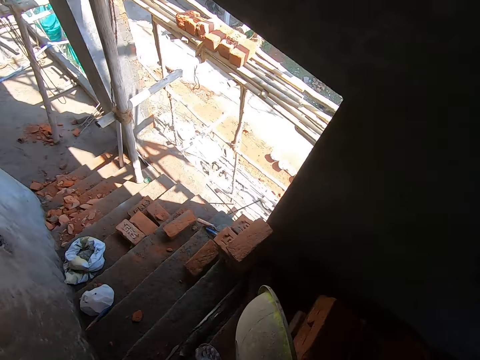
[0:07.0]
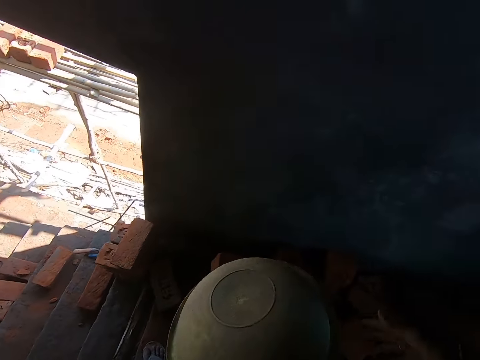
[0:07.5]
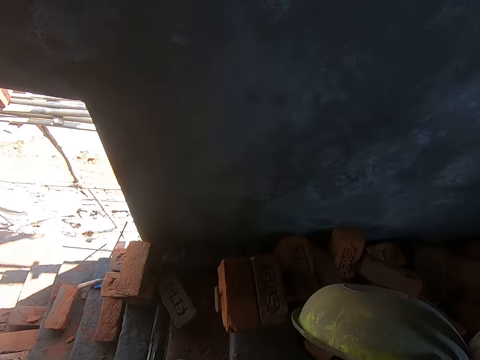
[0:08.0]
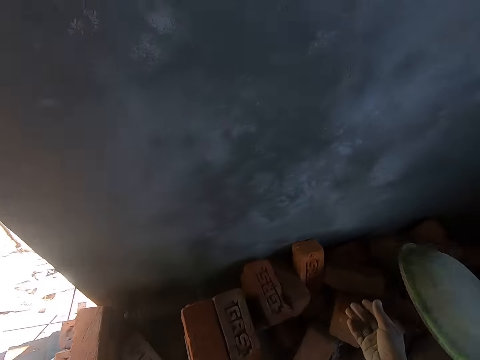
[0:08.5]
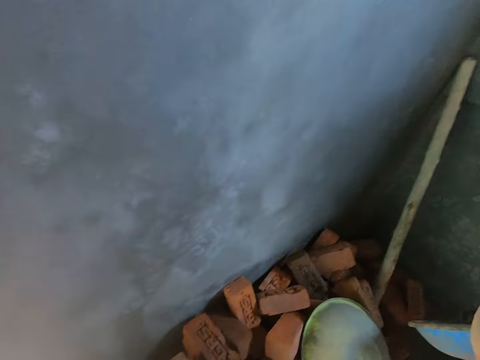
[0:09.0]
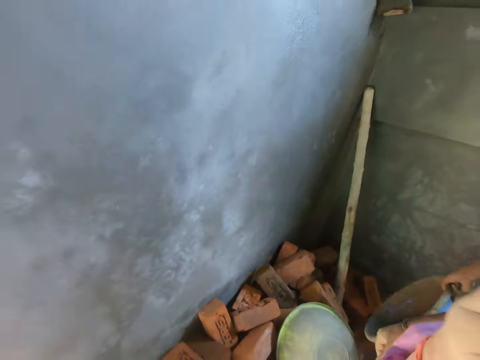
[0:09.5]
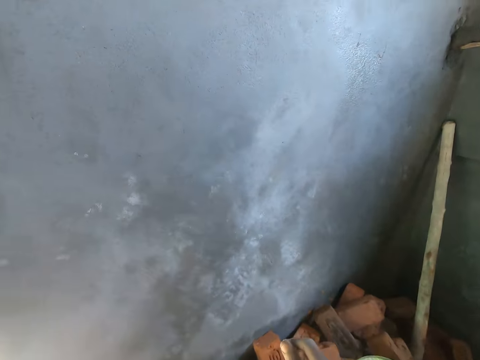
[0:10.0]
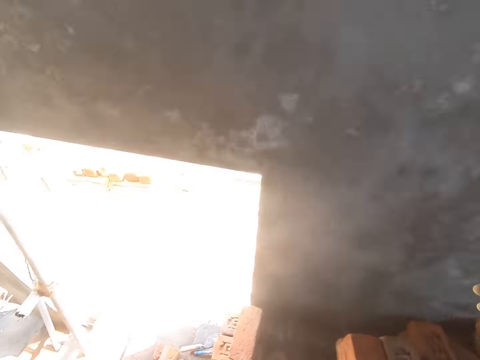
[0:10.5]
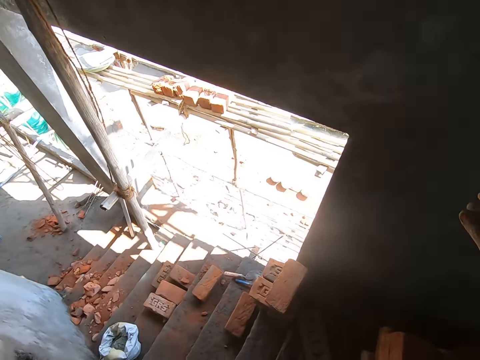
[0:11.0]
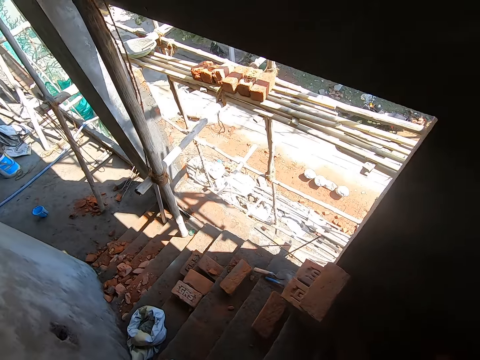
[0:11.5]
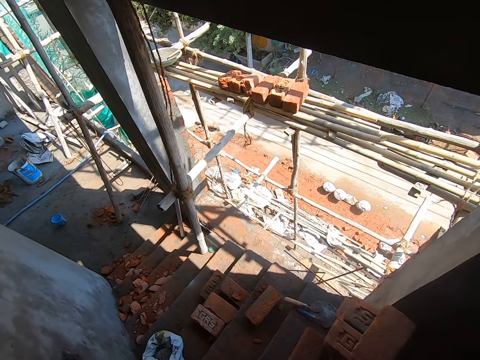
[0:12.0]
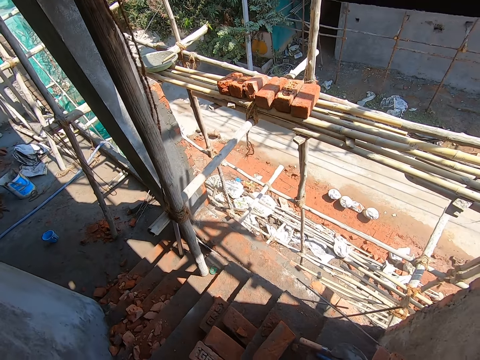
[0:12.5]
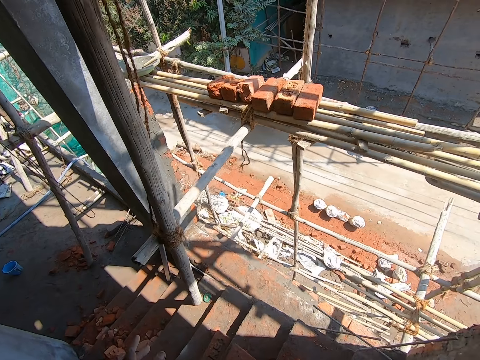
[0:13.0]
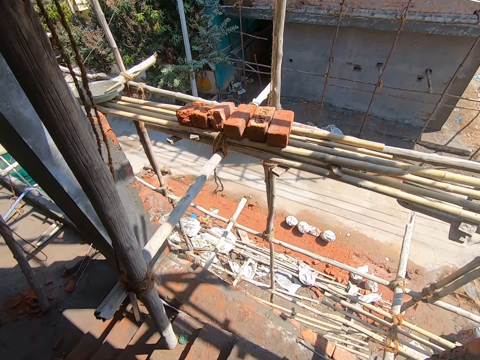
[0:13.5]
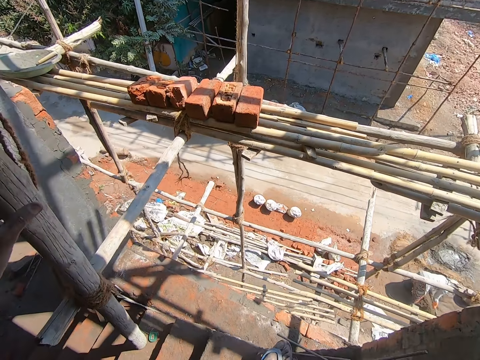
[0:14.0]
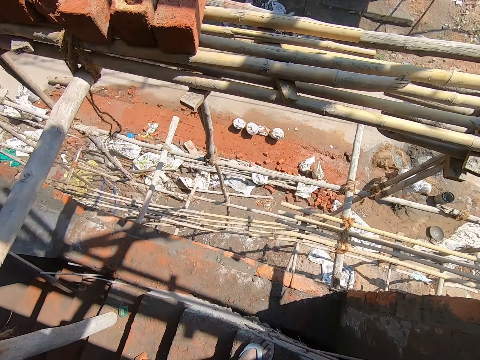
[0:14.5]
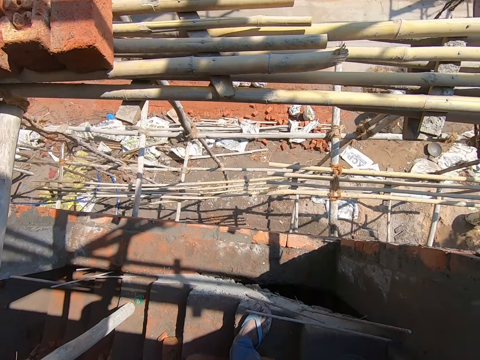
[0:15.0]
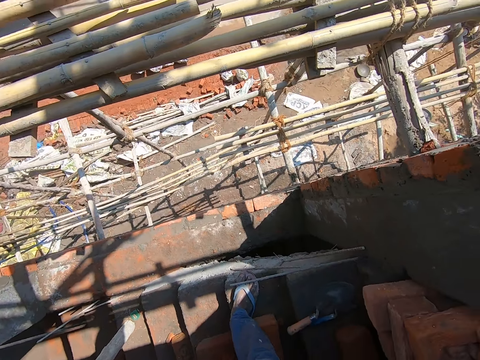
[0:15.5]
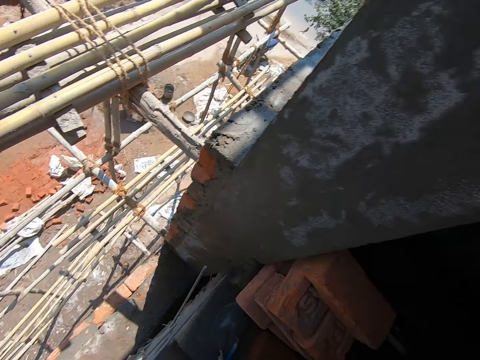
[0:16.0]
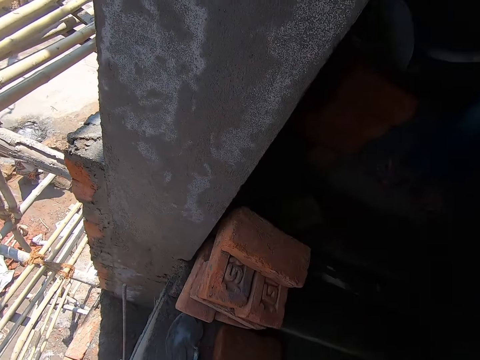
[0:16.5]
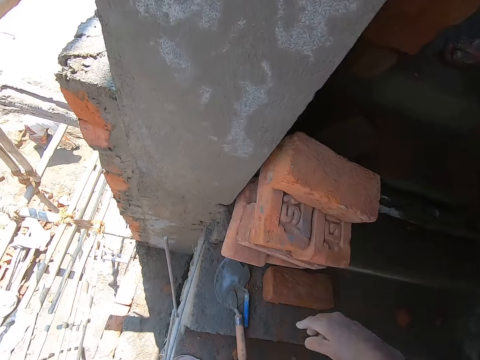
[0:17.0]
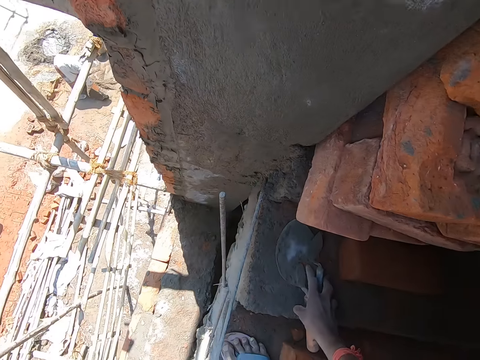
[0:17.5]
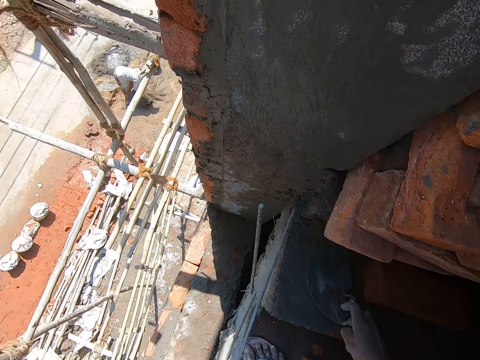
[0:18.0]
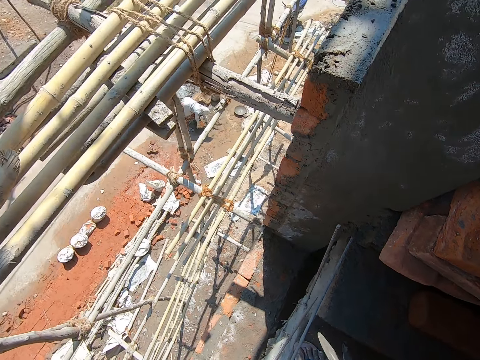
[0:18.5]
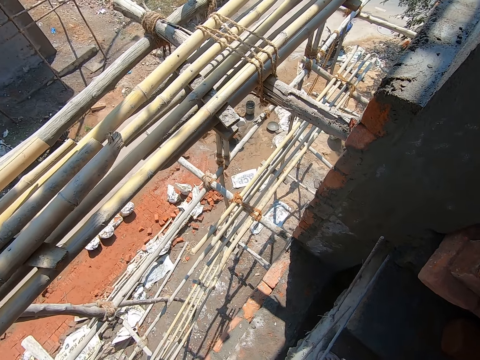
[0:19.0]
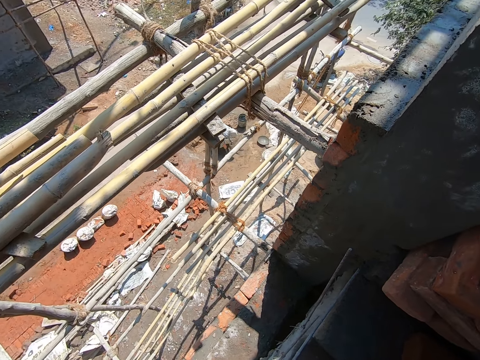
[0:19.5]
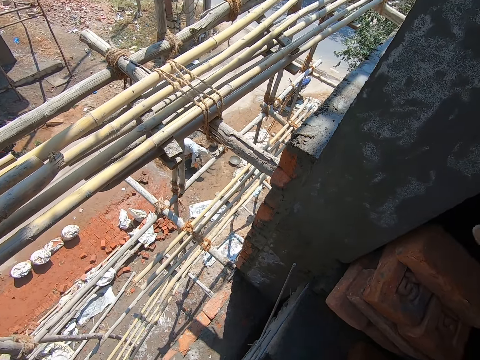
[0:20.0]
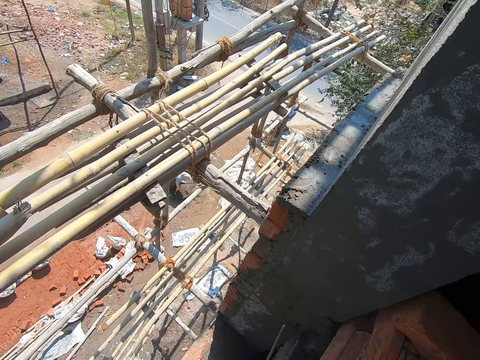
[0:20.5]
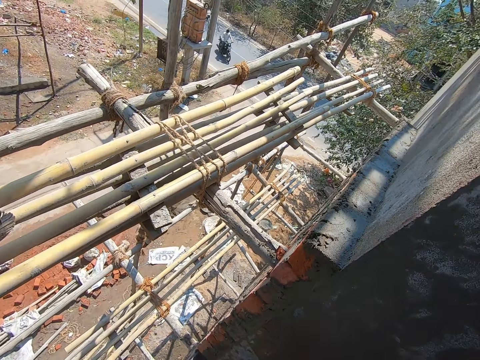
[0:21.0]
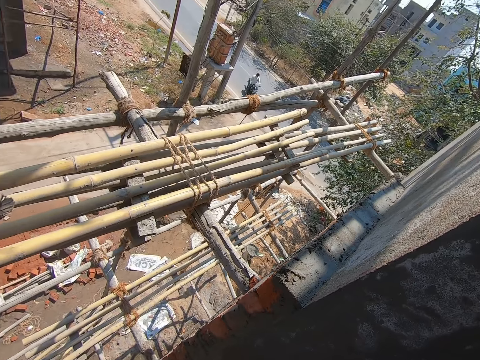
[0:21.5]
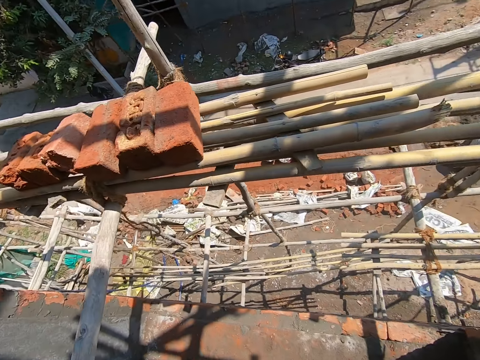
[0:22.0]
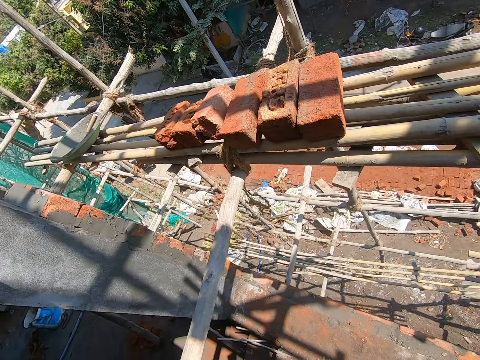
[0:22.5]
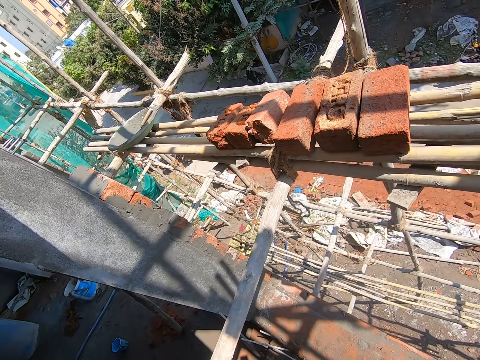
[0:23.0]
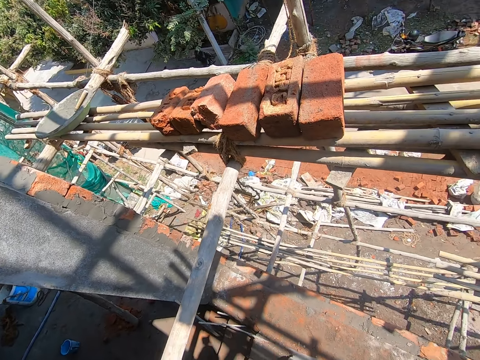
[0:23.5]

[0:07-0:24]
The camera wearer drops a bowl on a heap of bricks with his right hand. He converses with a man. He walks down the stairs. He holds a construction bamboo with his left hand. He looks around the building. He gesticulates with his right hand. He picks up a gauging trowel on the staircase with his right hand. He looks around the building. He looks across the road.

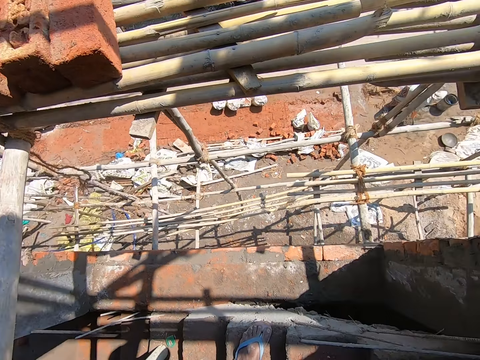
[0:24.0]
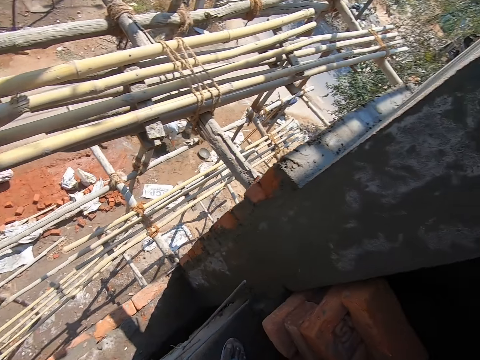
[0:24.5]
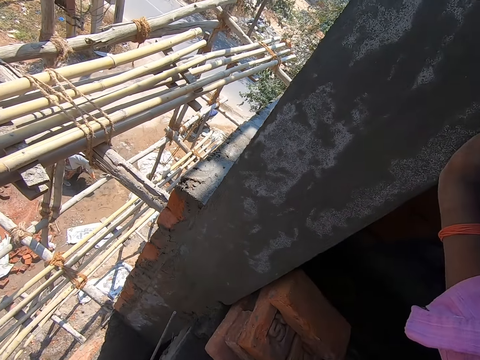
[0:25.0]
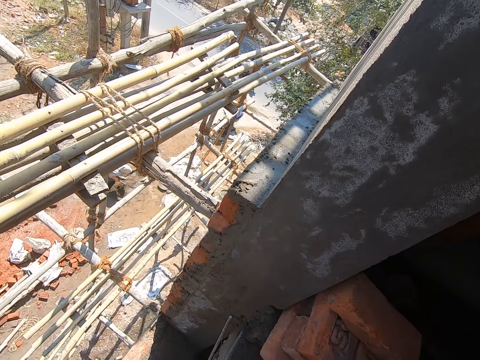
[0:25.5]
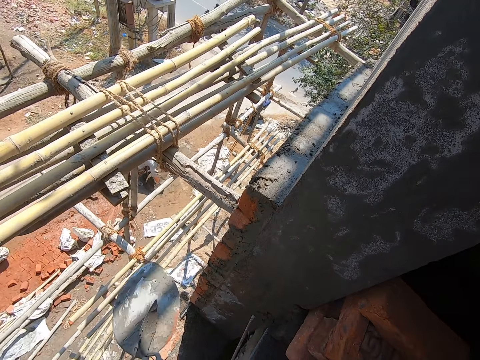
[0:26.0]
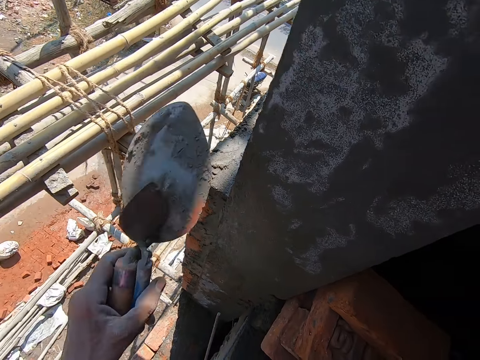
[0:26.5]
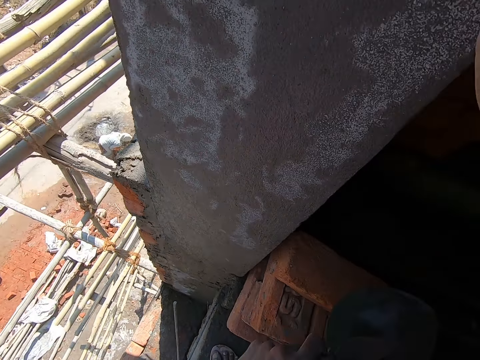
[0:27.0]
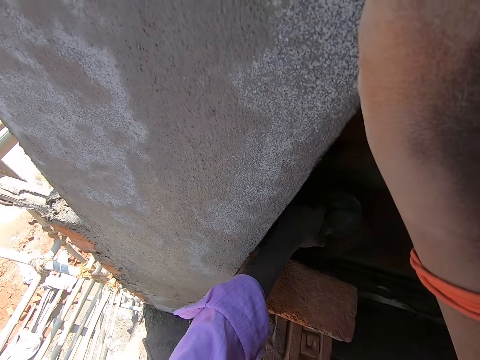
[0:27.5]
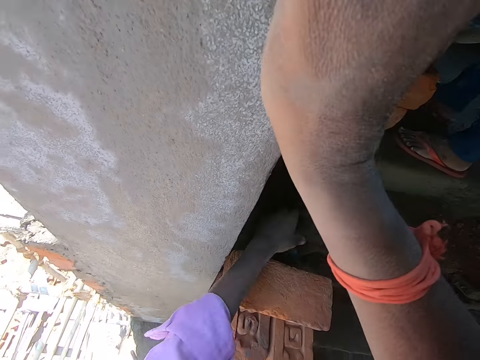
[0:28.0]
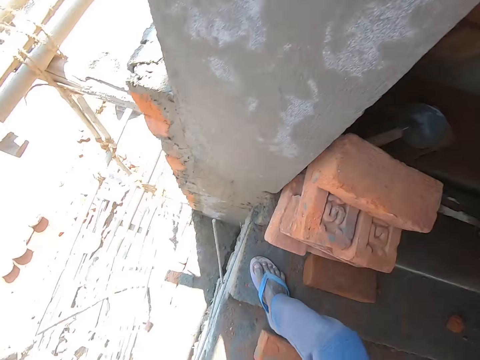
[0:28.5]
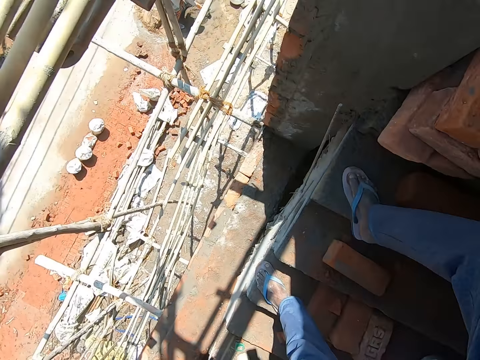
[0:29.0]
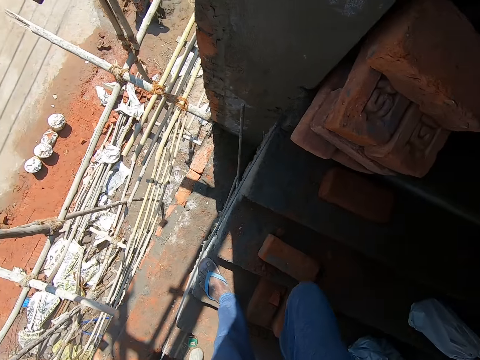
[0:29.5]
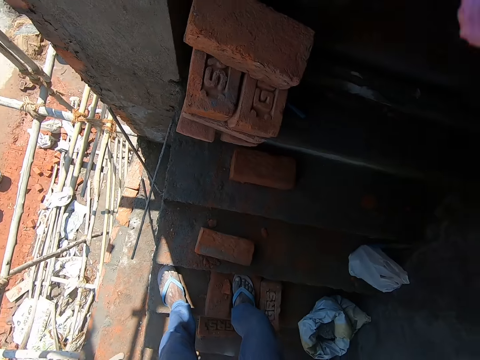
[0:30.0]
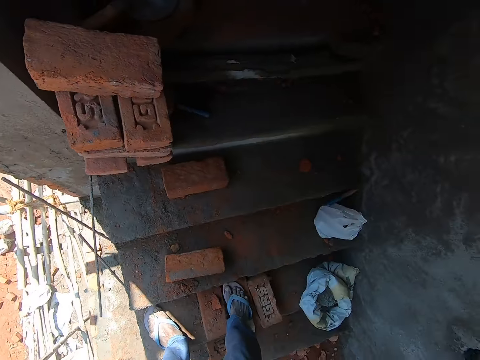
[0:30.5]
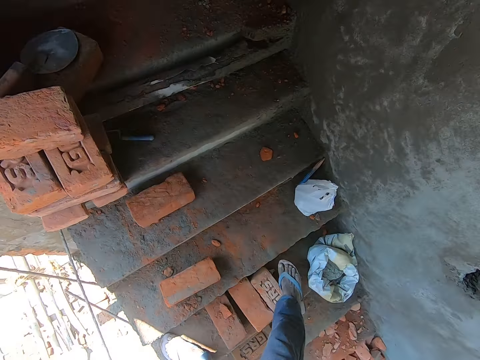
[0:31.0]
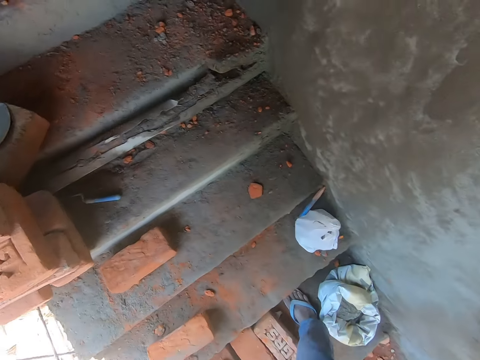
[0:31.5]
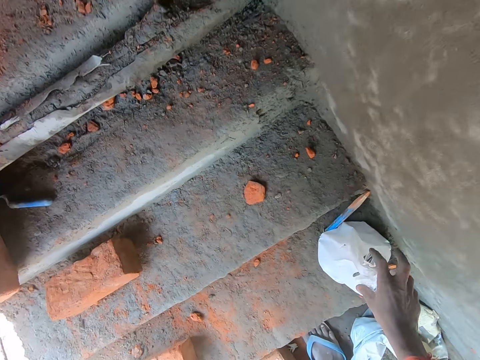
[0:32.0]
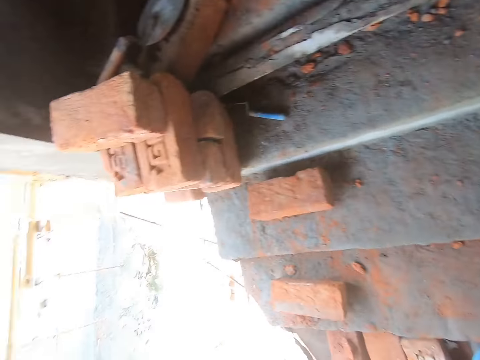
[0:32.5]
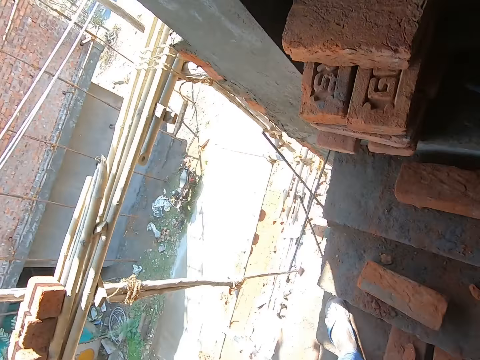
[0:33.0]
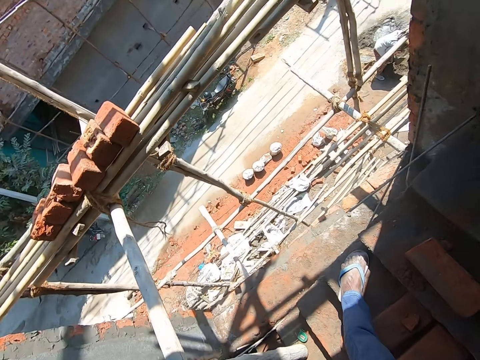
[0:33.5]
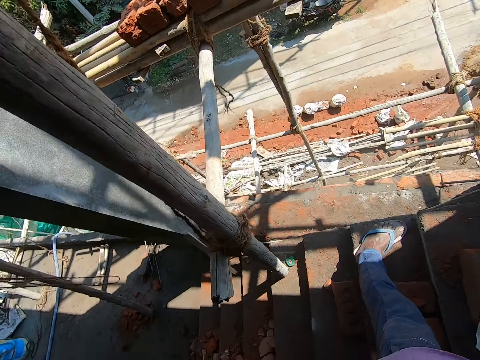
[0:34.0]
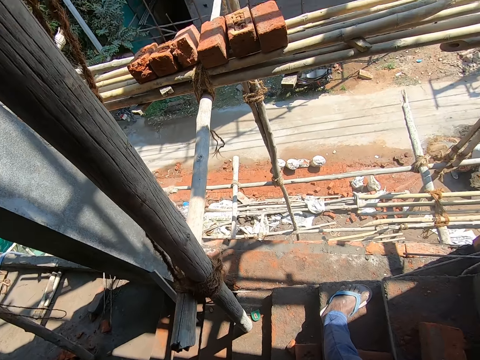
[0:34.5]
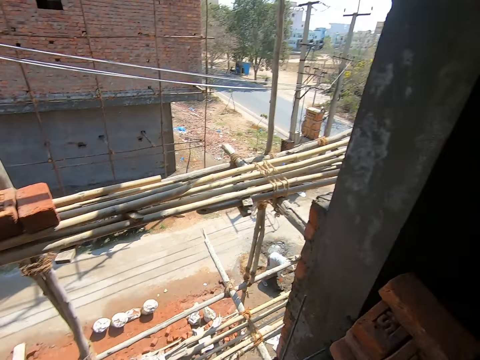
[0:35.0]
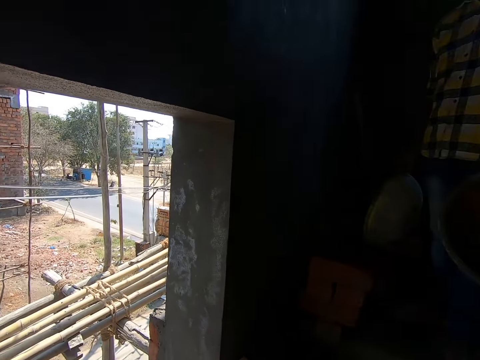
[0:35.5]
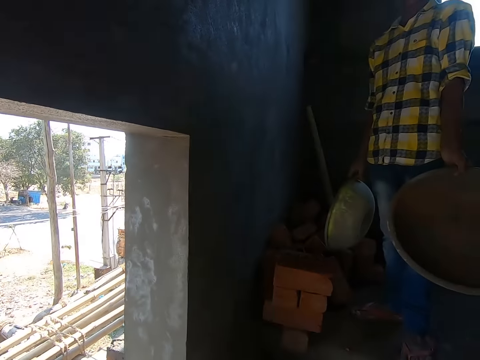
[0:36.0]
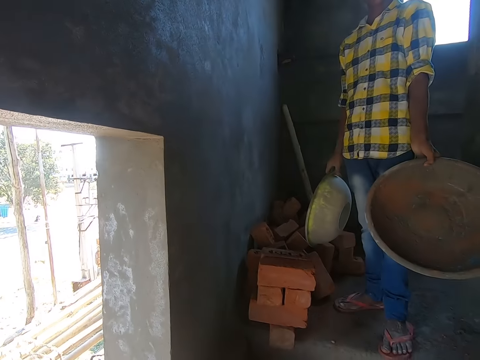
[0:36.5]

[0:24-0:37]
The camera wearer holds the wall with his right hand. He looks around the building. He drops the gauging trowel on the floor with his left hand. He looks around the building. He picks up a white nylon or nails on the stair with his right hand. He looks around the building. A boy holds the bowls in his hands.
